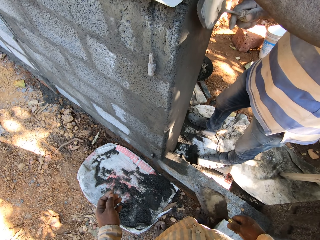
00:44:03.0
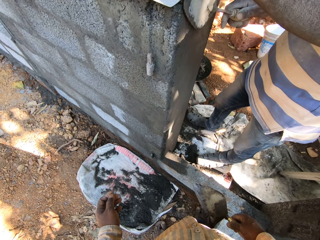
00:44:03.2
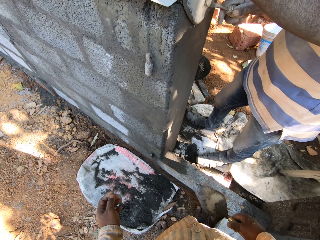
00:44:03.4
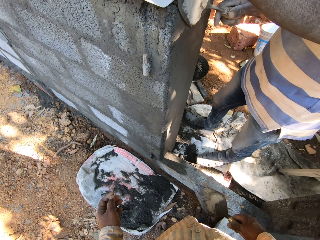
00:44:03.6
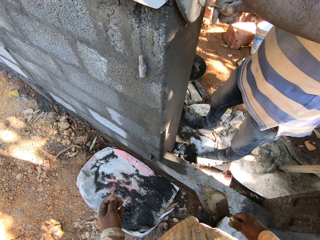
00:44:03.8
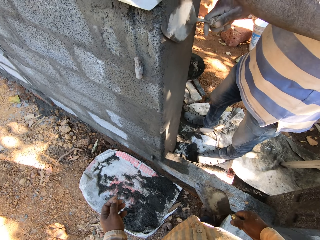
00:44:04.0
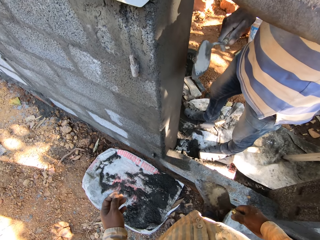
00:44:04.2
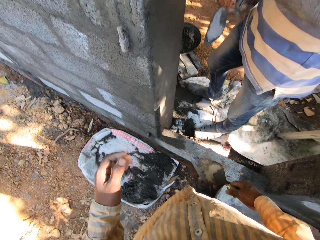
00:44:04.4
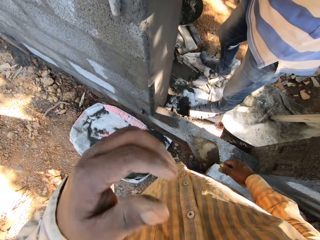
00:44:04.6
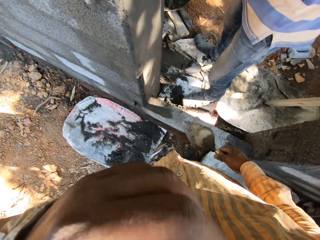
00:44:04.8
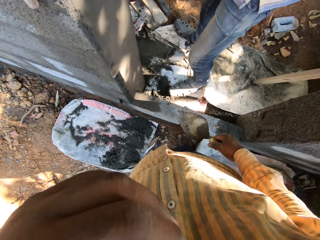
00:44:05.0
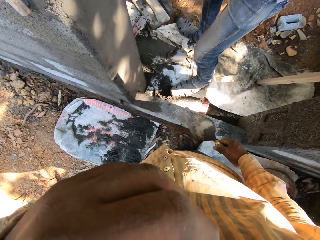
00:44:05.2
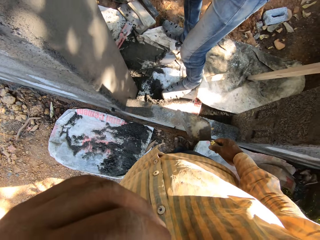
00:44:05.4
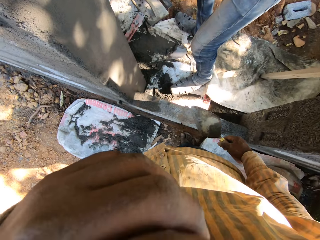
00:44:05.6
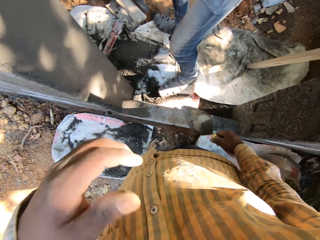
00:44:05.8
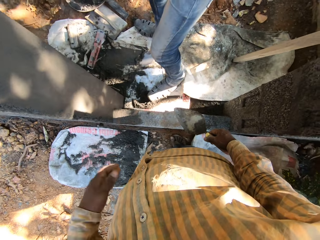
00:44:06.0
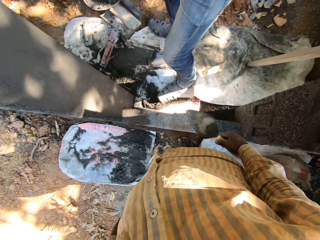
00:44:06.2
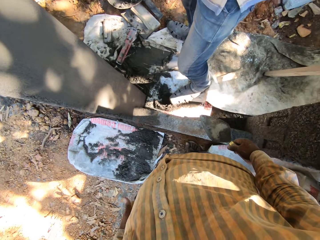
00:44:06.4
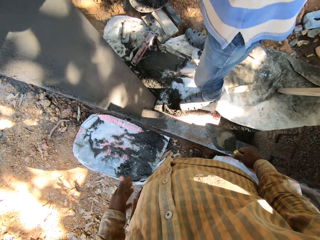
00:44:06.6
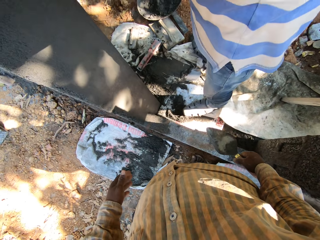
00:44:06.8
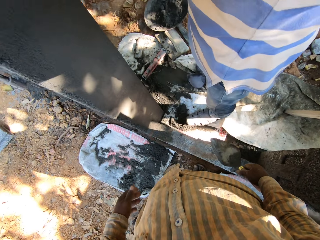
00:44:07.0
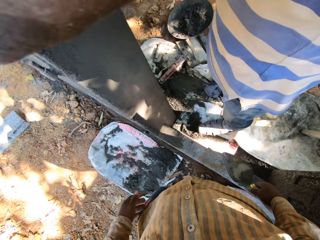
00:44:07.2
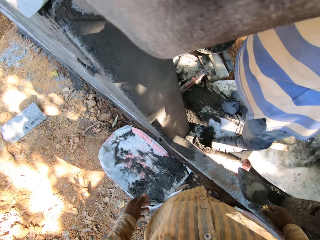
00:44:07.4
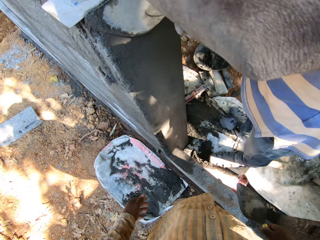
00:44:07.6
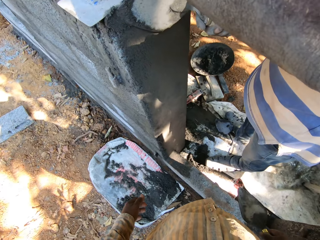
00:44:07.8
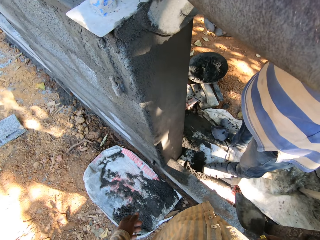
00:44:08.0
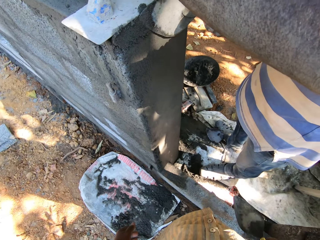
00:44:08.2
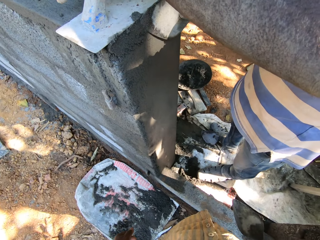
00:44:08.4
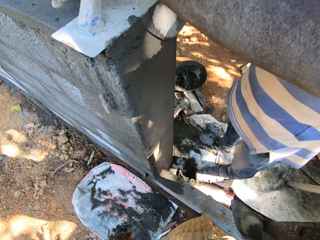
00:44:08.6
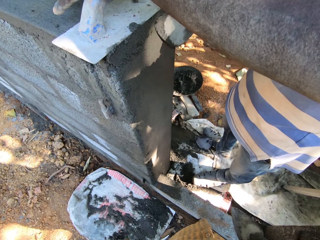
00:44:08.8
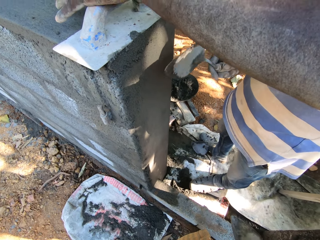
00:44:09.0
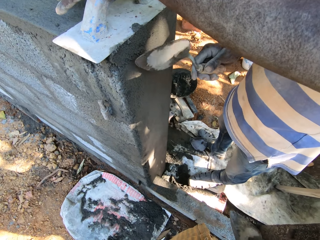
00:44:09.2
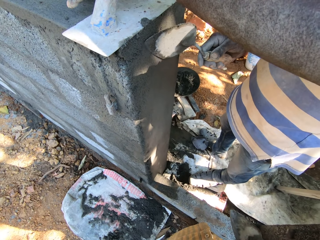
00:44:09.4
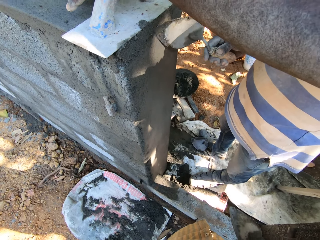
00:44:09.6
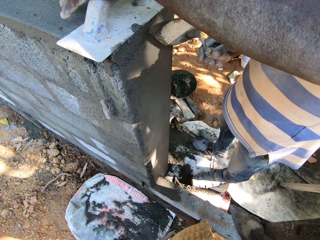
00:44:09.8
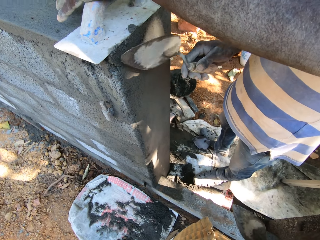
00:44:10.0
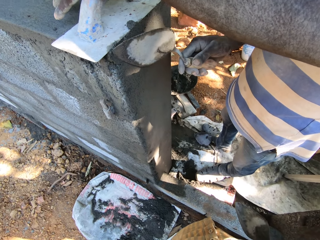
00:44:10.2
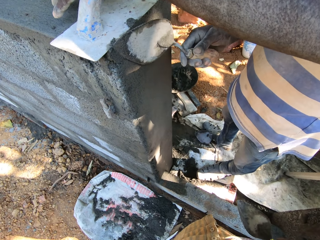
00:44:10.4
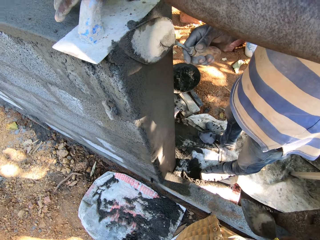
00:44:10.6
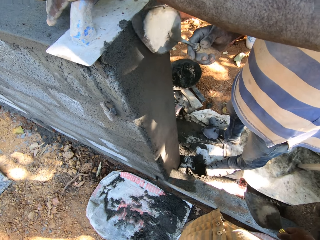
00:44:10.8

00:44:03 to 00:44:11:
The camera wearer rubs his nose with his left hand.

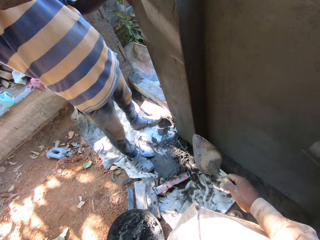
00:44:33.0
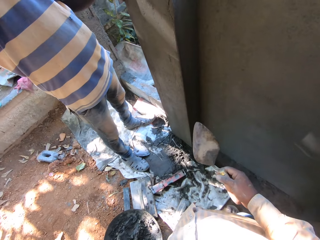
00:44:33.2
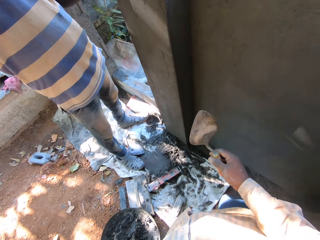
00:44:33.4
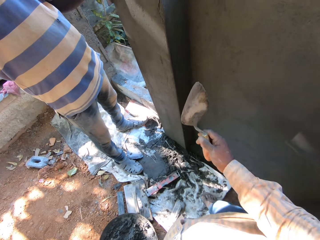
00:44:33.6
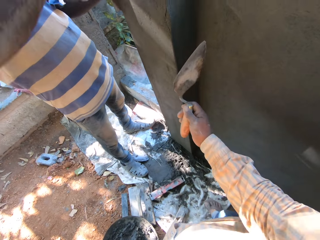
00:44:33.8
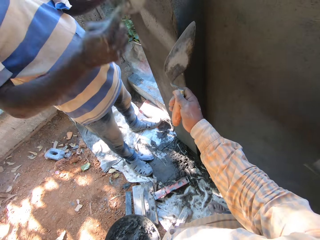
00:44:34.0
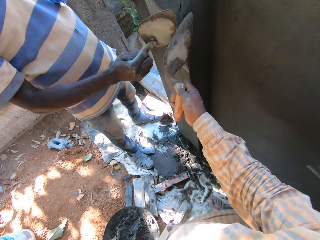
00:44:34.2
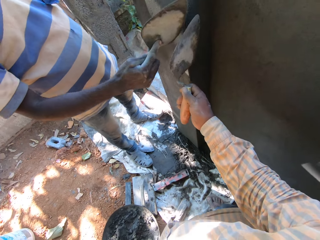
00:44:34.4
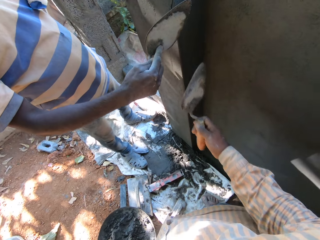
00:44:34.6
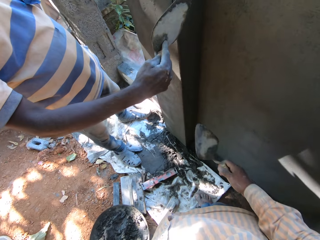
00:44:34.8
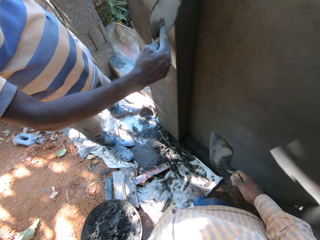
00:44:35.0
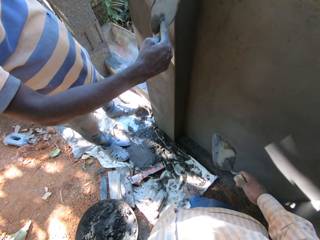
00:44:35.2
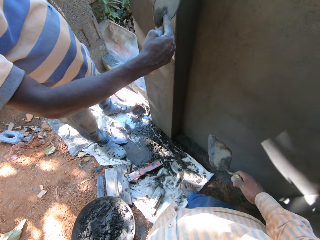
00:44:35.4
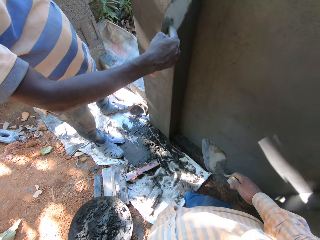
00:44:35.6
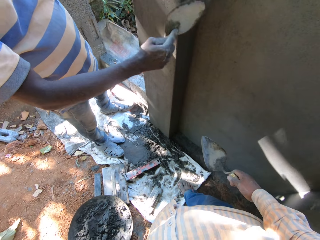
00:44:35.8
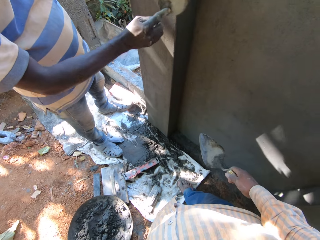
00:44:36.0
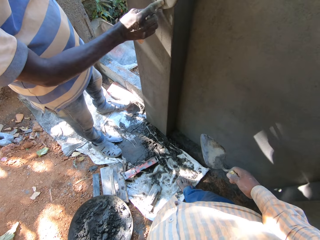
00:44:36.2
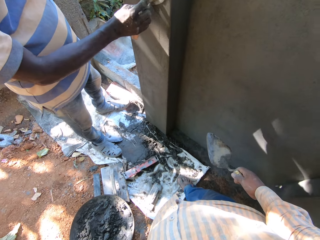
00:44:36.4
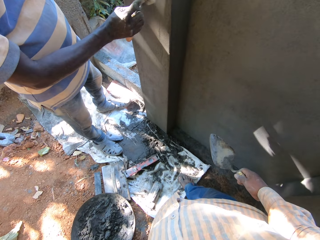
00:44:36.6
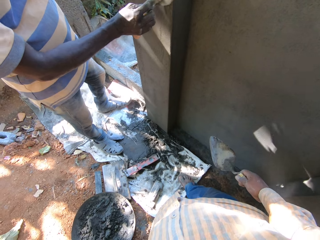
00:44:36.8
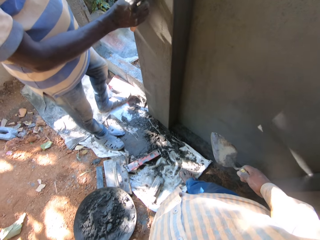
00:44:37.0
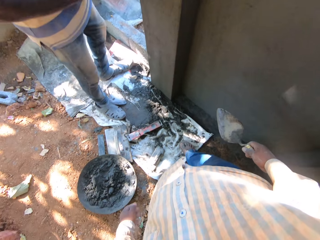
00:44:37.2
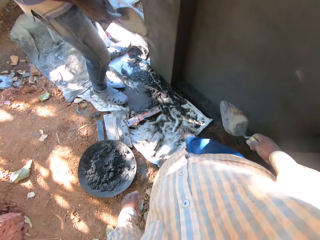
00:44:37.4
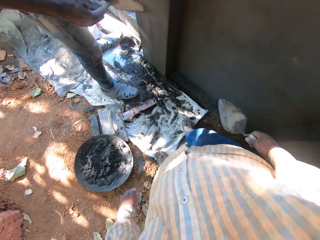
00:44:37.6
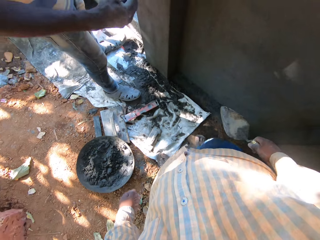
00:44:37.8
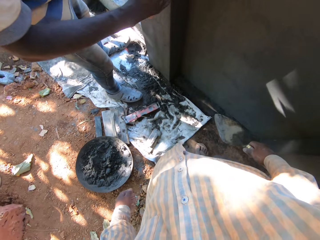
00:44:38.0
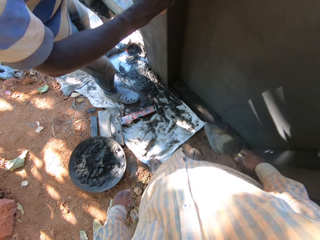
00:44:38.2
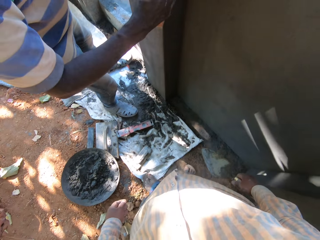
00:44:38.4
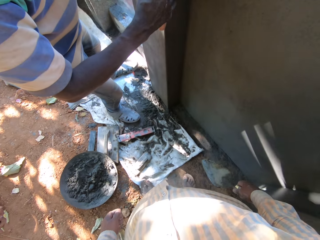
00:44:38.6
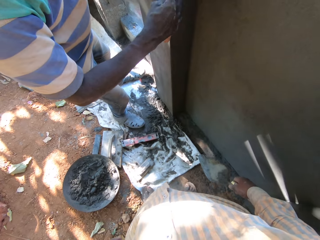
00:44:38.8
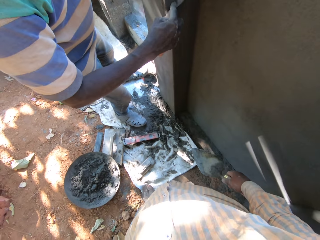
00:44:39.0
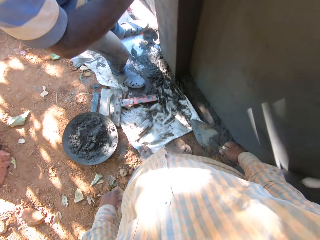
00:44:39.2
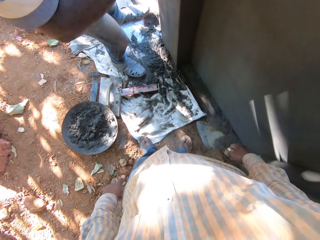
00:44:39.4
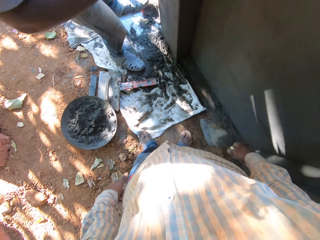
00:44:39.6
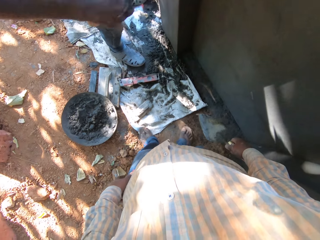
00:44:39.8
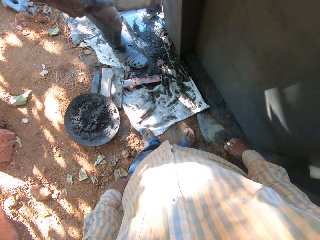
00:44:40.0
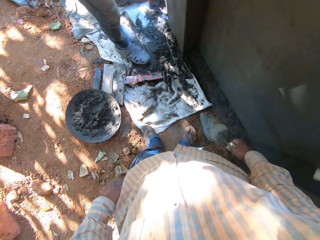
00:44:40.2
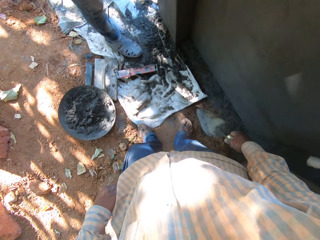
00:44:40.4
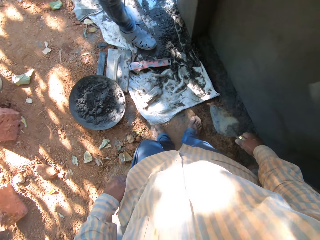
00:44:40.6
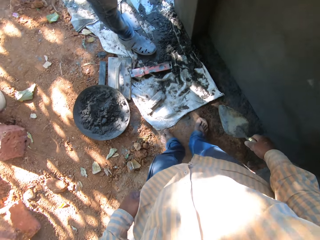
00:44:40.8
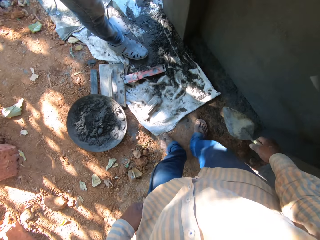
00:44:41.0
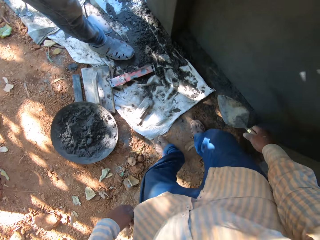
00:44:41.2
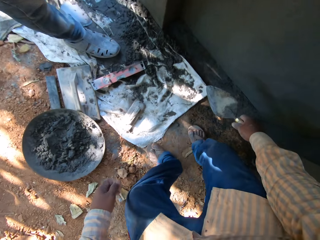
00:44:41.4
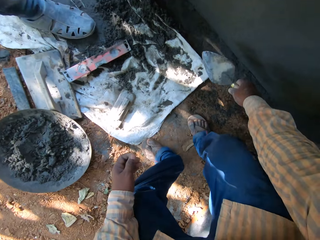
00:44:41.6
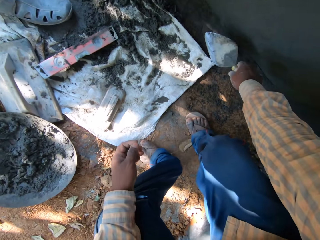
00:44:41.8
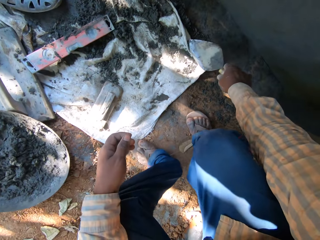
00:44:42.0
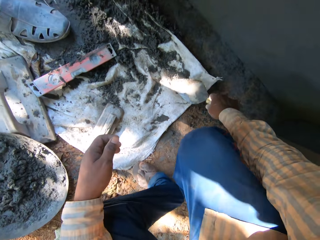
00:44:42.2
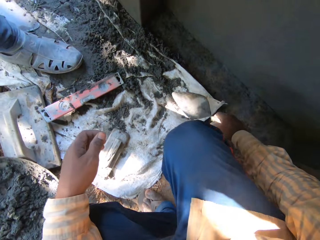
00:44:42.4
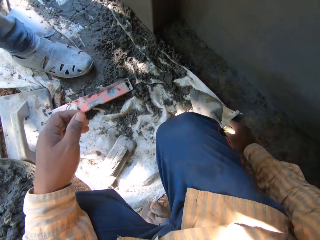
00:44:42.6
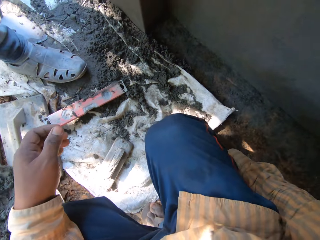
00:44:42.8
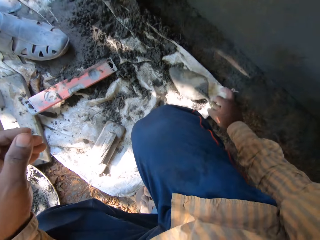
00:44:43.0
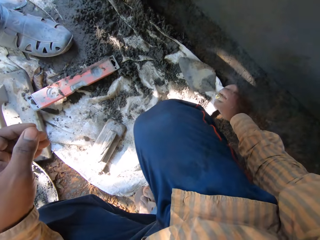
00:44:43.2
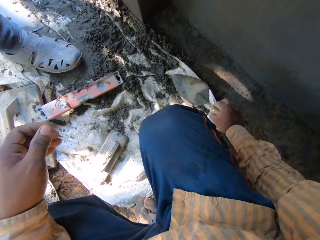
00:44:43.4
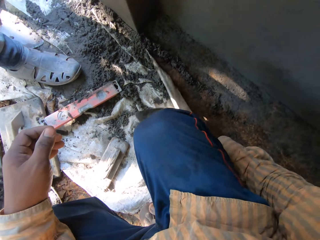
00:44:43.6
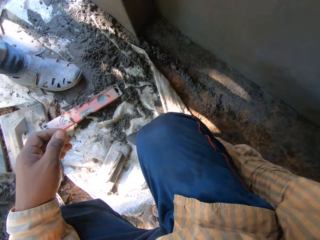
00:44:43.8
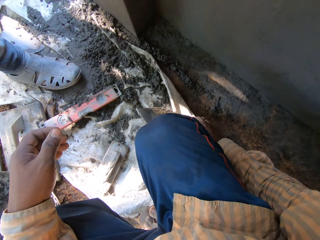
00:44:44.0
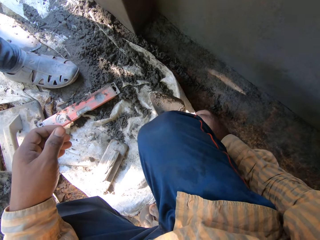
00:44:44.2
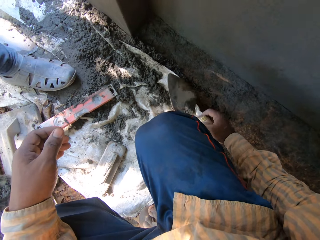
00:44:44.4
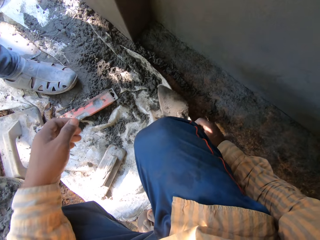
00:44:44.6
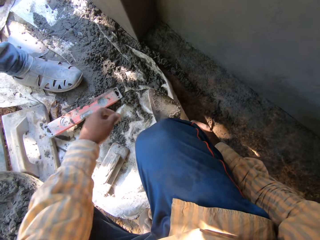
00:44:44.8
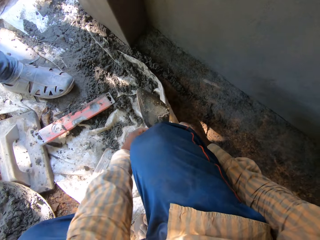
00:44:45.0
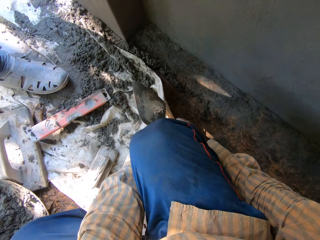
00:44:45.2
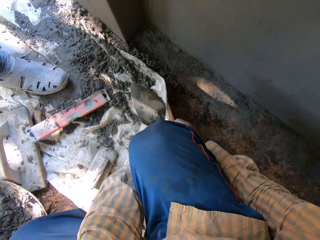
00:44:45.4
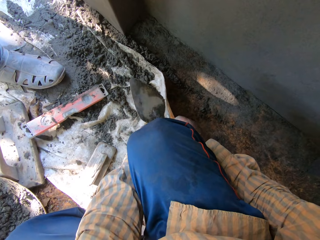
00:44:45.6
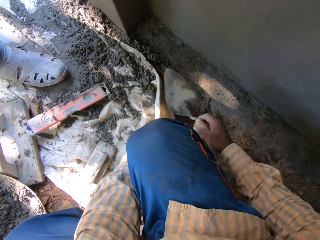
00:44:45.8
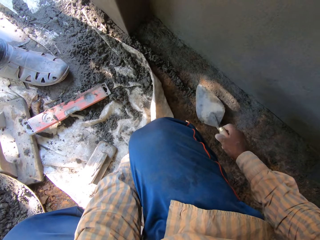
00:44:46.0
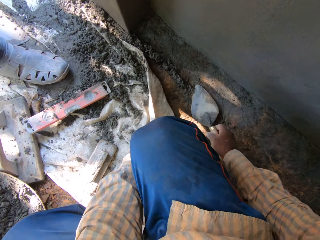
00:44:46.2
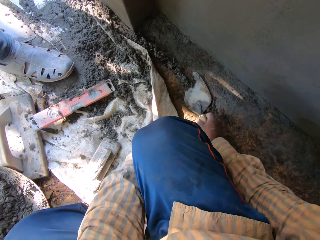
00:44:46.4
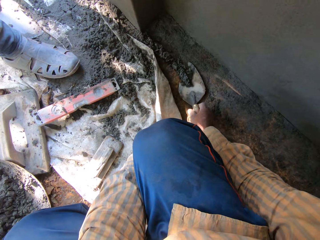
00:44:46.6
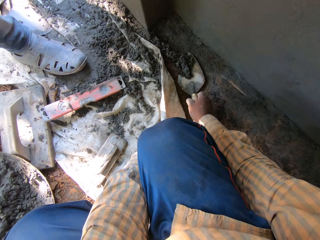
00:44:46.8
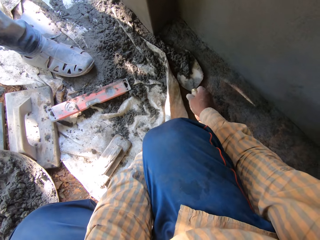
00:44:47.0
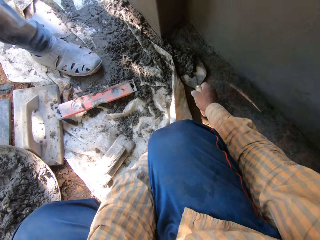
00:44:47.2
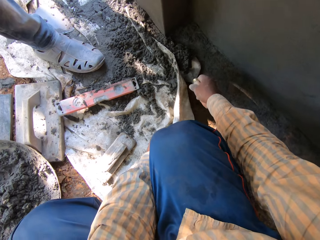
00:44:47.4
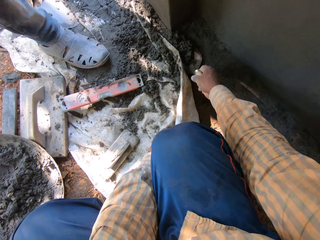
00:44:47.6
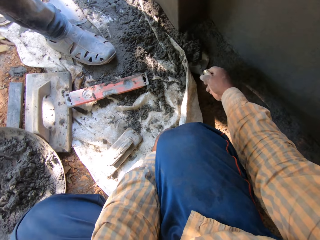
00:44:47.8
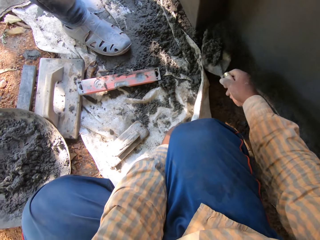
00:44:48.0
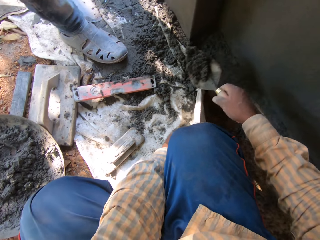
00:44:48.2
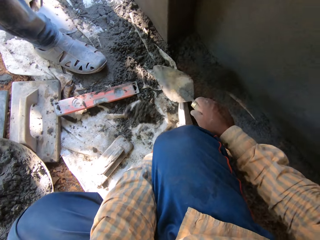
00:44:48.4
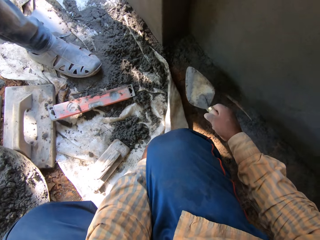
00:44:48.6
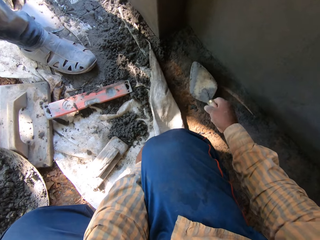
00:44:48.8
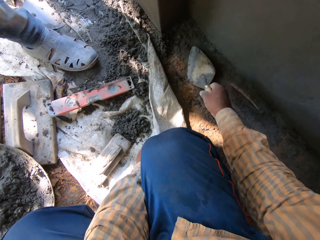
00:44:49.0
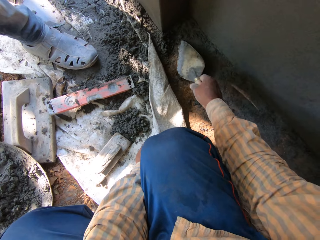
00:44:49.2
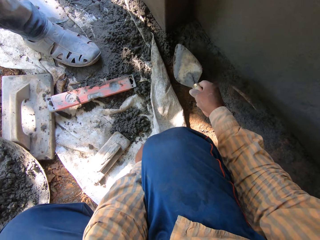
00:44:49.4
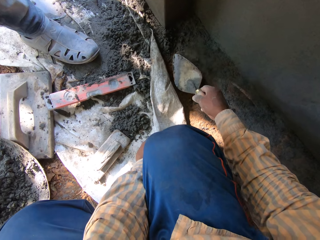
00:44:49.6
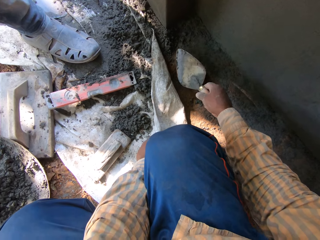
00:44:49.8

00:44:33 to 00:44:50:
The camera wearer places the trowel on the wall together with a man. He opens a sack on the ground with his right hand. He holds the sack on the ground with his left hand. He scoops some concrete from the ground with the trowel in his right hand. He dumps the concrete in the trowel on the sack on the ground.
